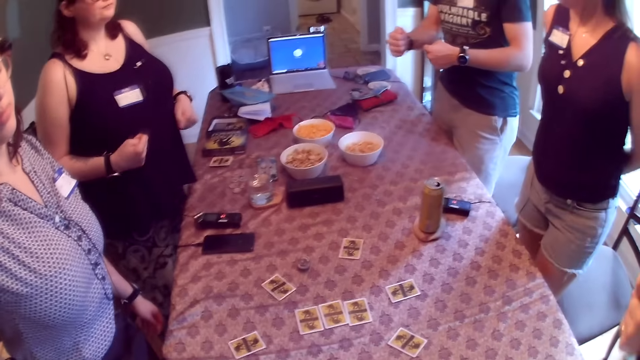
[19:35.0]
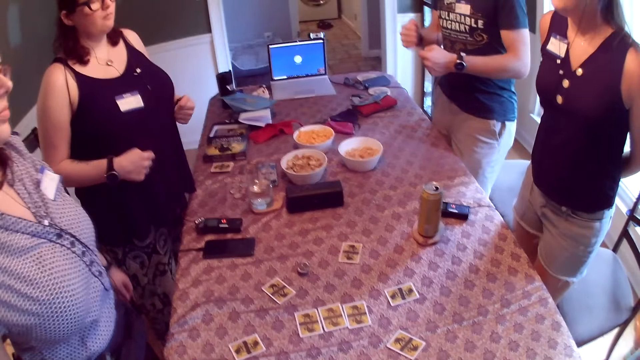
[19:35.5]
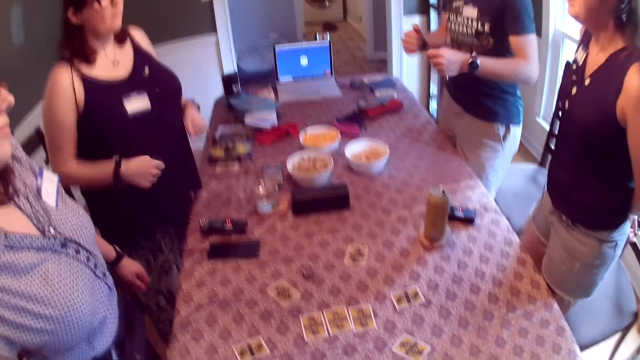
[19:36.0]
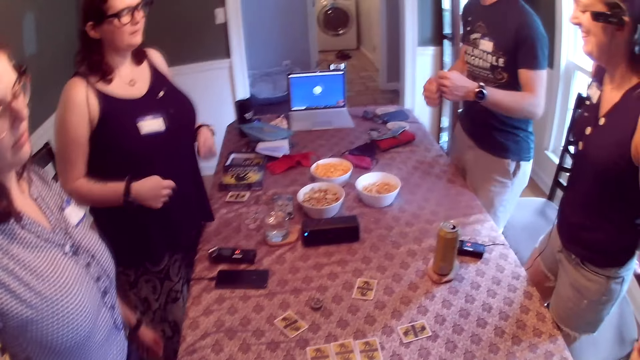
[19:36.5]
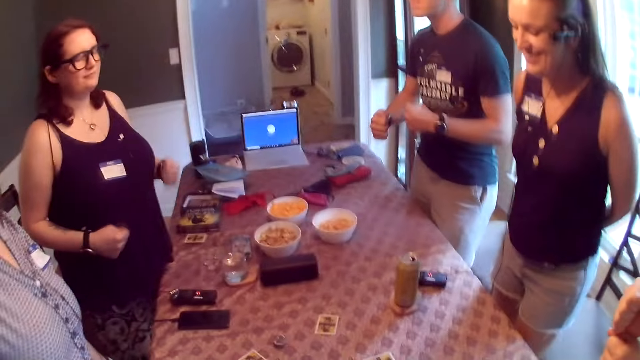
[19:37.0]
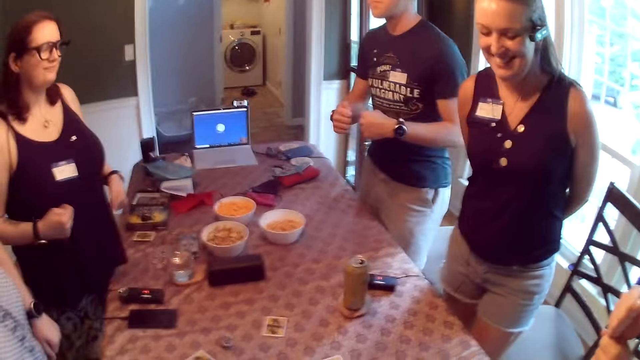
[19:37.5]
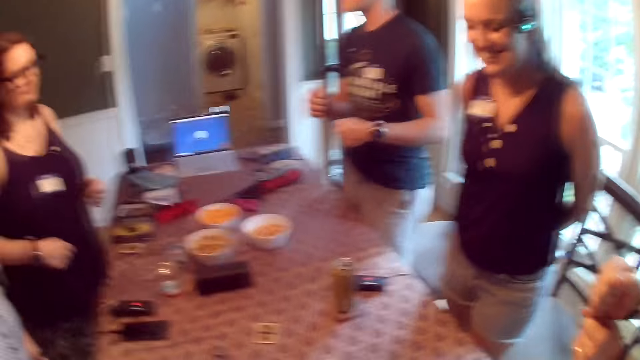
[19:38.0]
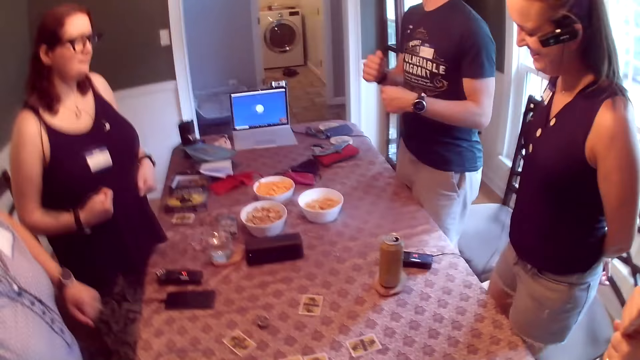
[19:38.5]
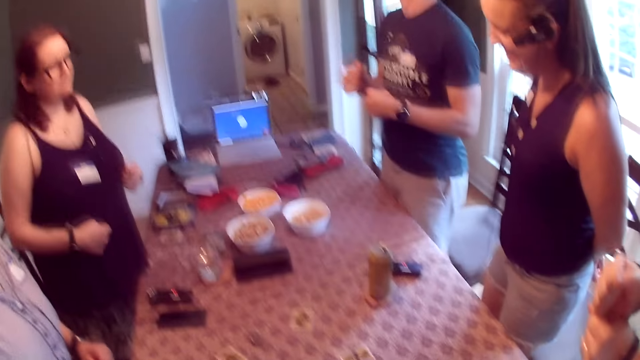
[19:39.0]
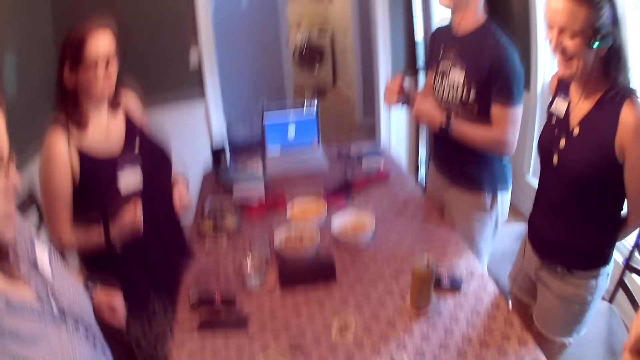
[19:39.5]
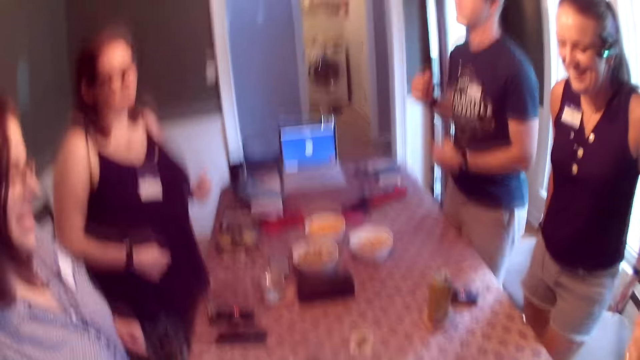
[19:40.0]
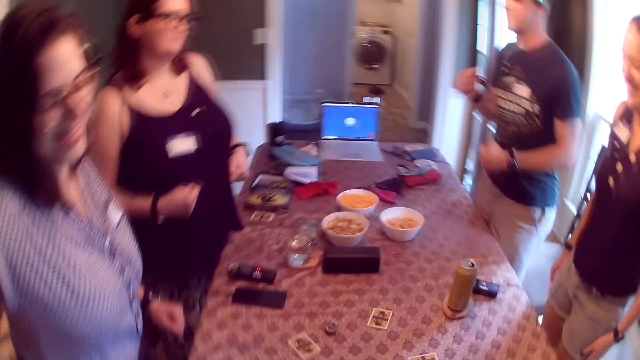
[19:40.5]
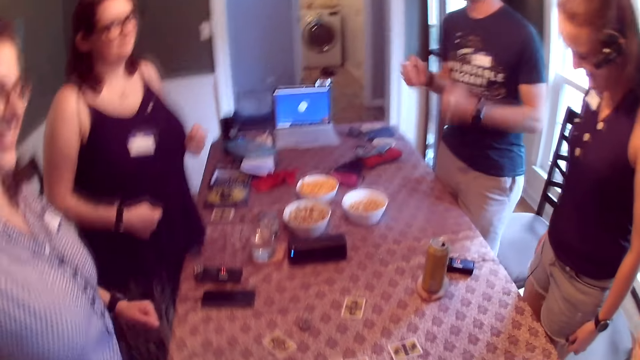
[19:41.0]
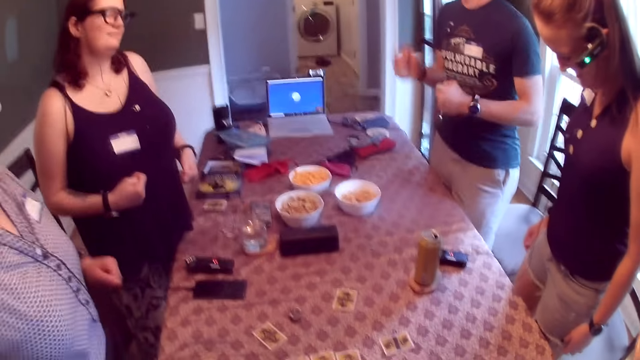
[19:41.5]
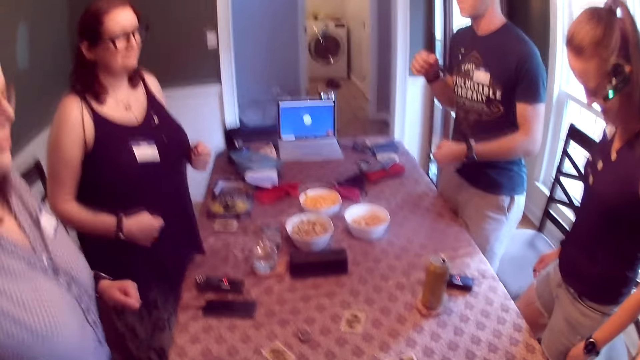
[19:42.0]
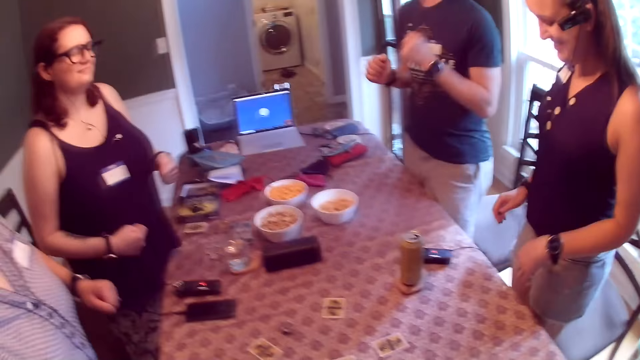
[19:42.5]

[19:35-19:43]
The camera wearer converses with the people at the table.

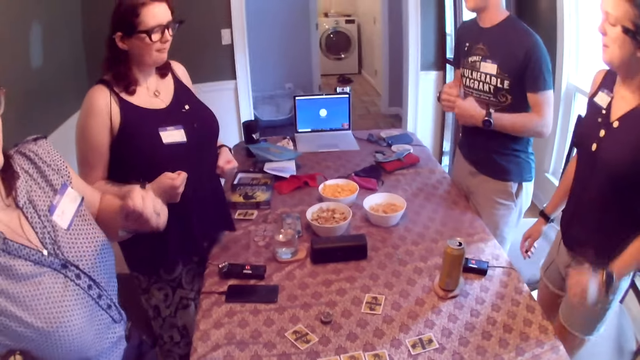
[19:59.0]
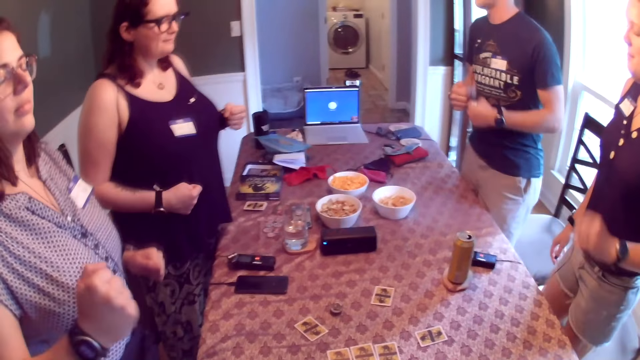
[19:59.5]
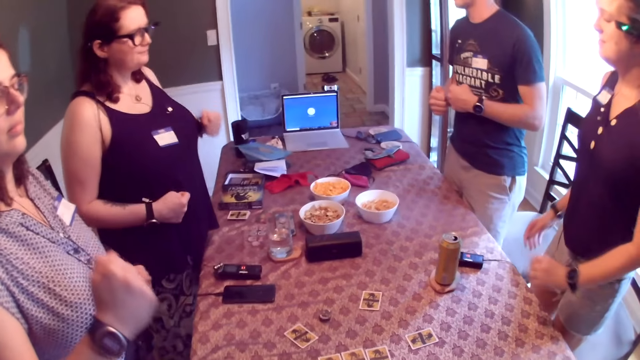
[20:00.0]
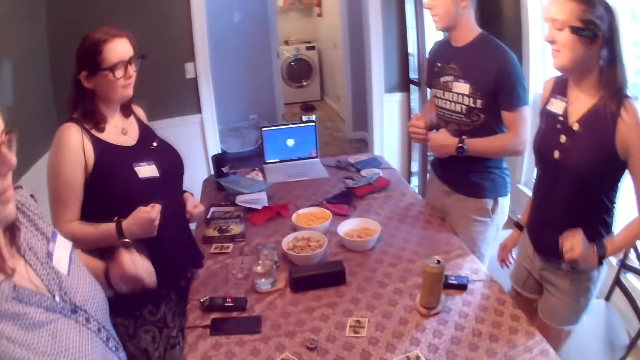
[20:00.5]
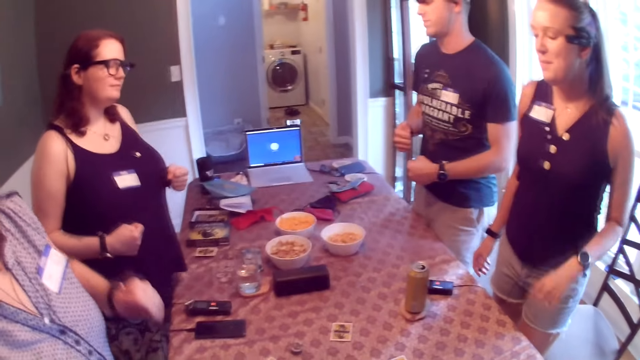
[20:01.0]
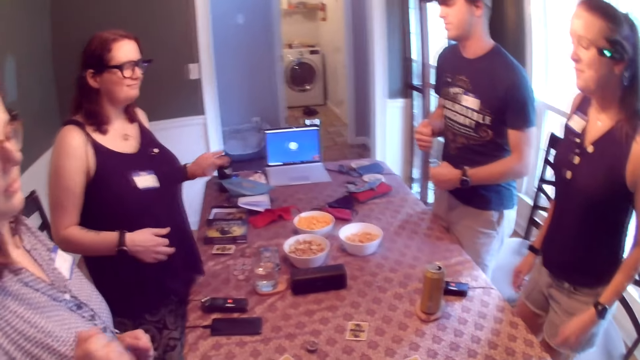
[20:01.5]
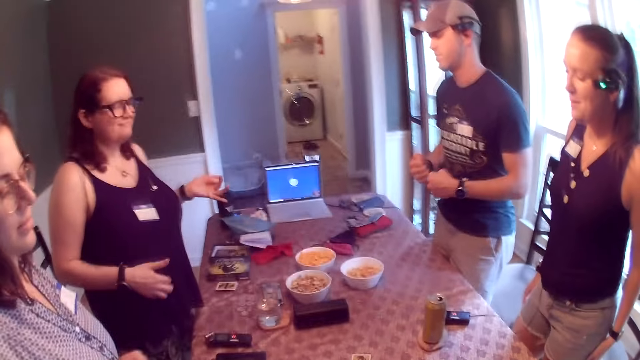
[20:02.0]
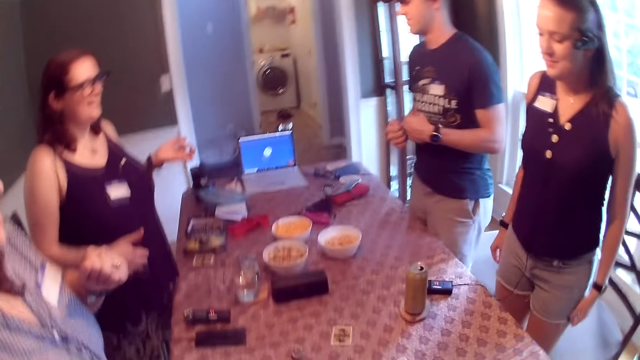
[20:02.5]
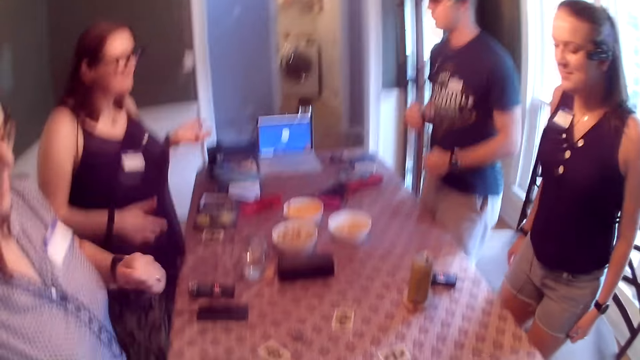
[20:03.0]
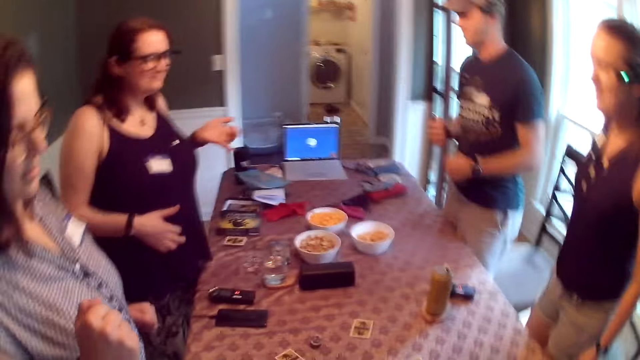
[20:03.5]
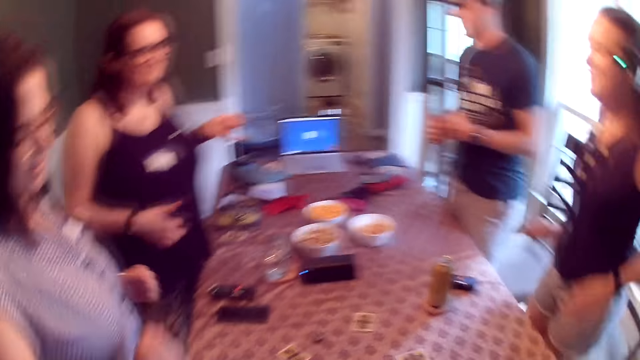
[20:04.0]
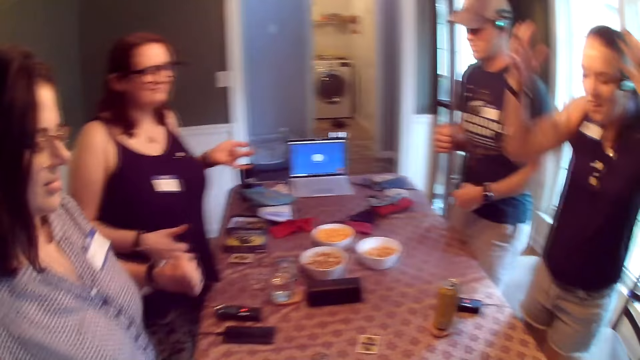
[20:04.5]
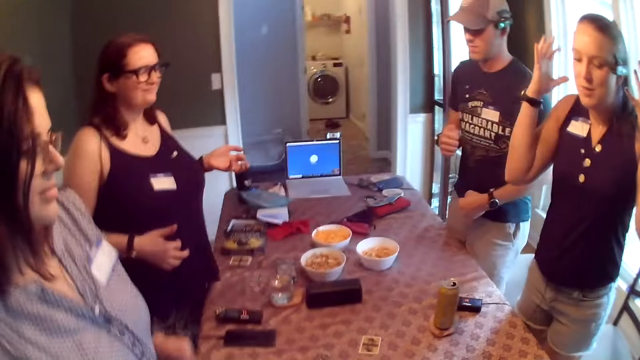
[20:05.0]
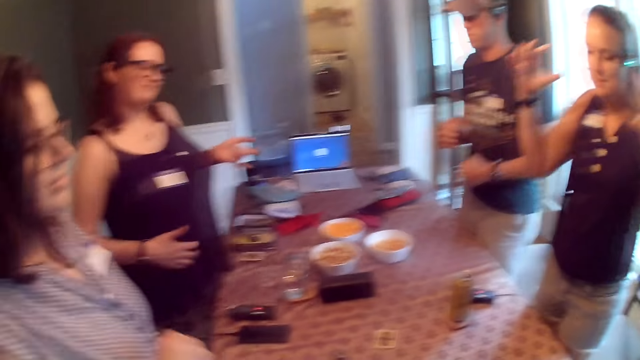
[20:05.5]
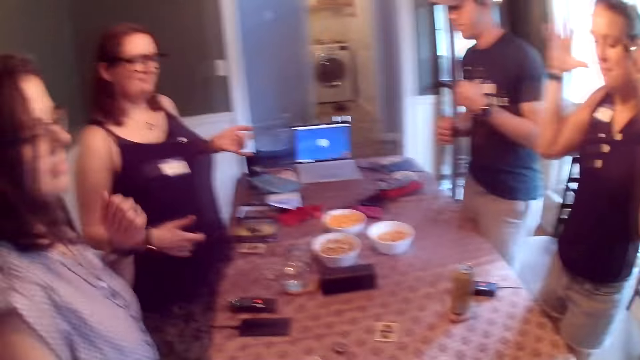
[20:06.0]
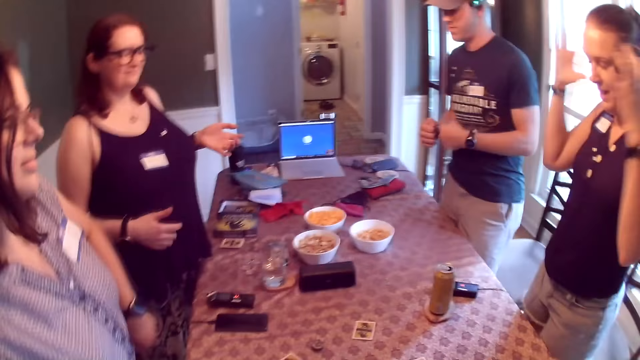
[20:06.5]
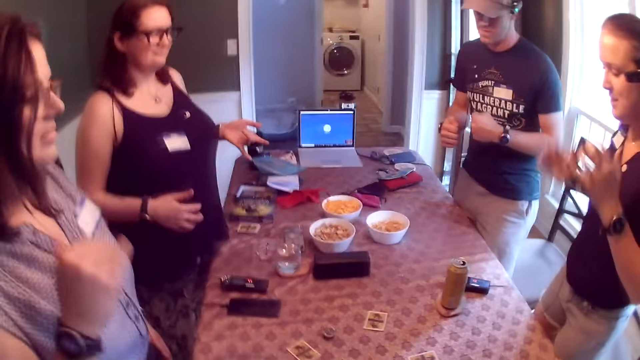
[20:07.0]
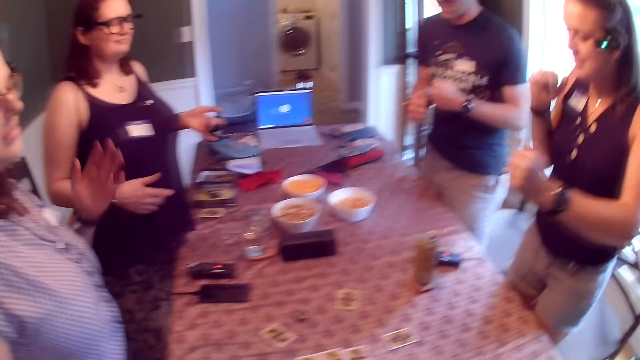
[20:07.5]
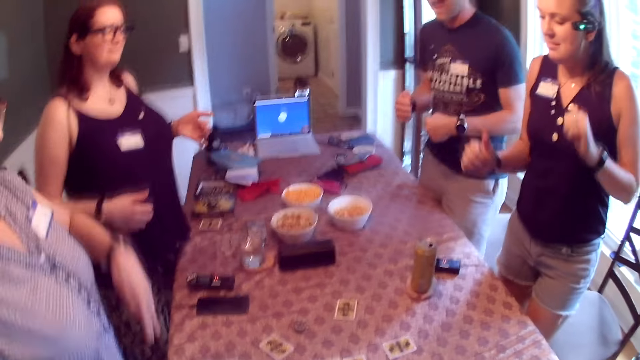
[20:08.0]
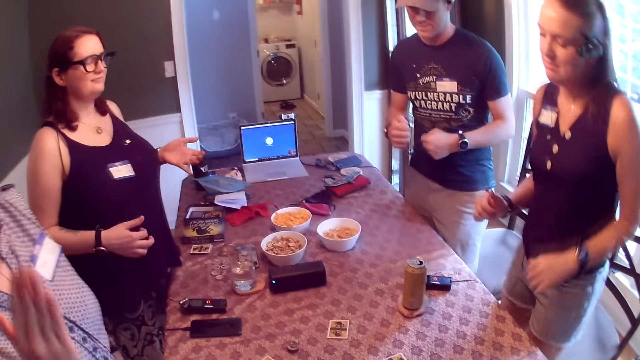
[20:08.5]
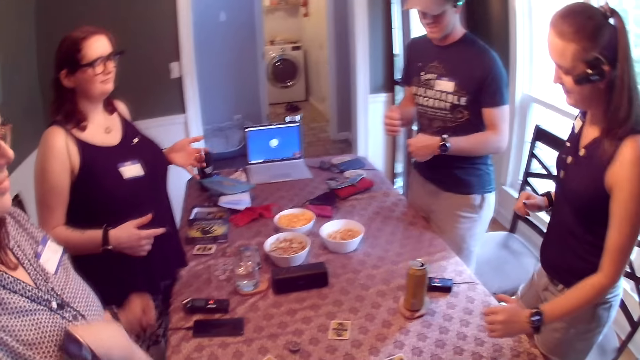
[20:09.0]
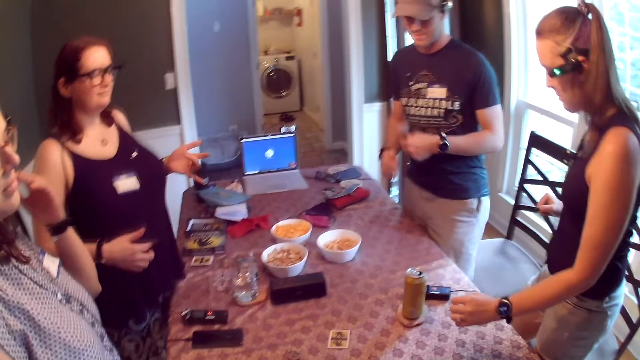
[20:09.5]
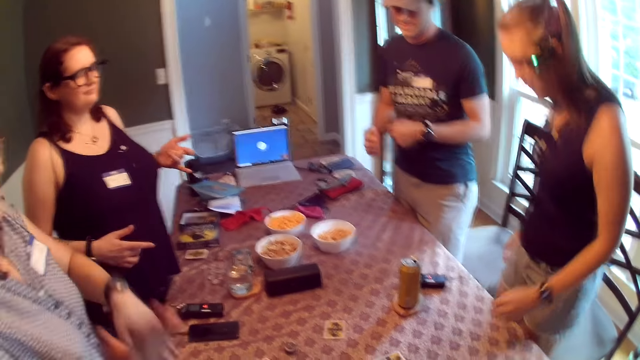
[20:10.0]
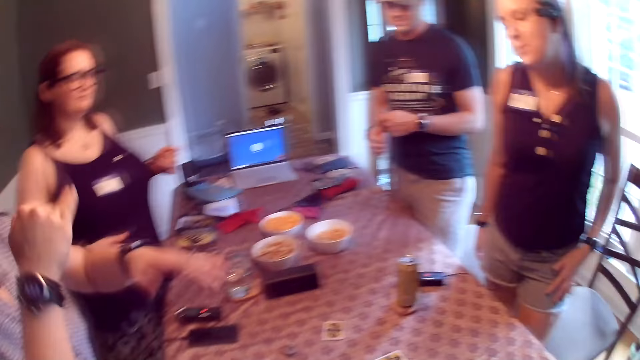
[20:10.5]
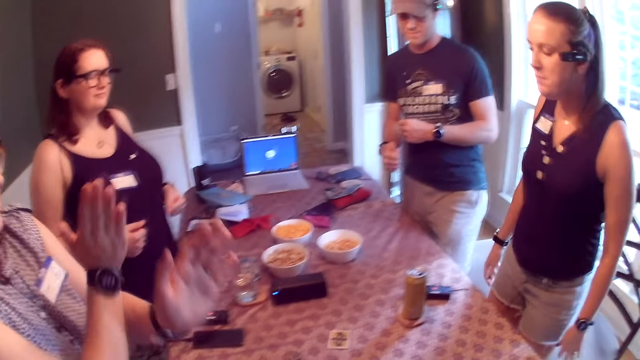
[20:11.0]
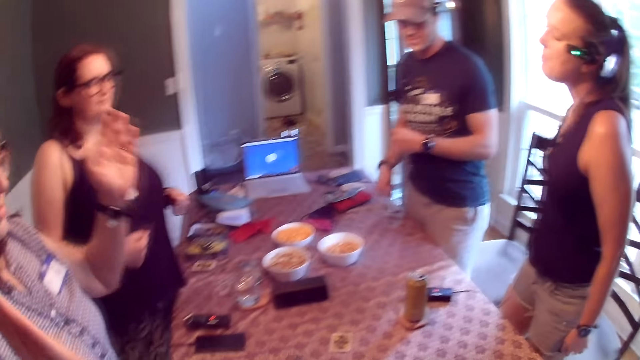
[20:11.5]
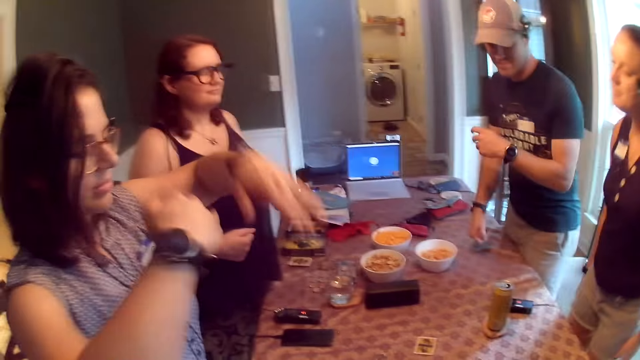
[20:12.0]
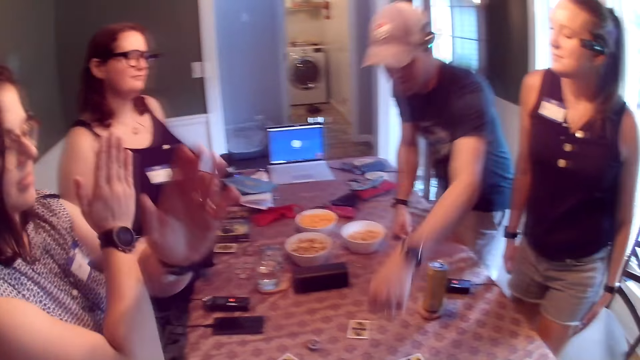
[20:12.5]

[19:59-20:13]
The camera wearer converses with the people at the table.
